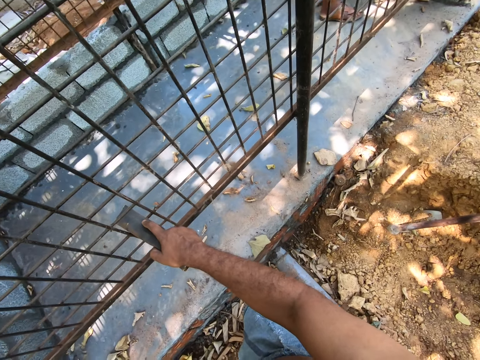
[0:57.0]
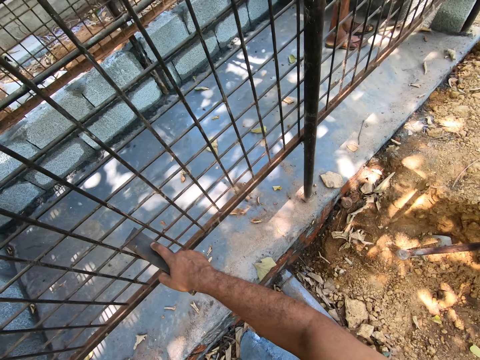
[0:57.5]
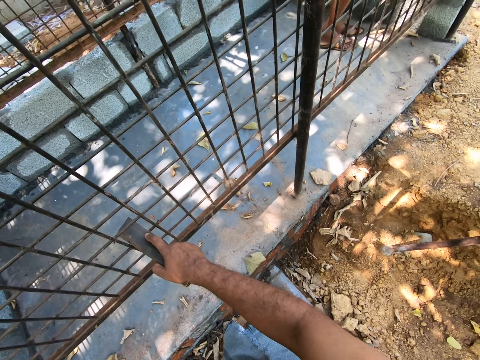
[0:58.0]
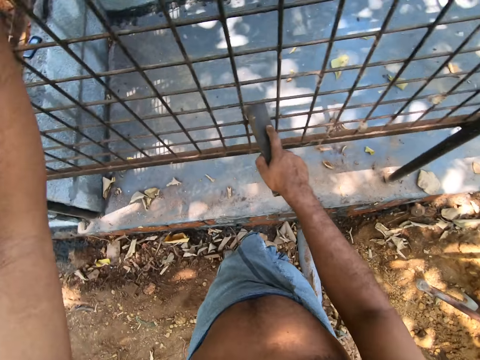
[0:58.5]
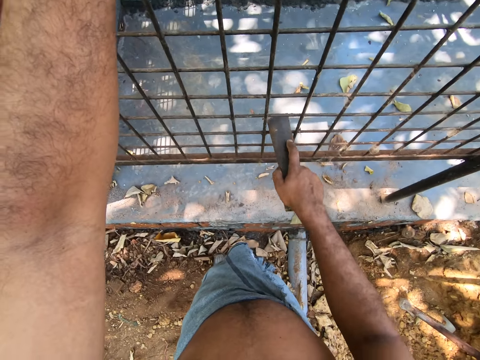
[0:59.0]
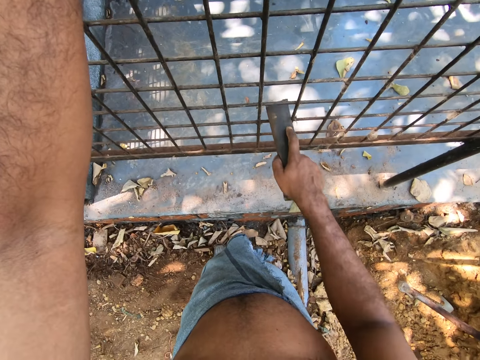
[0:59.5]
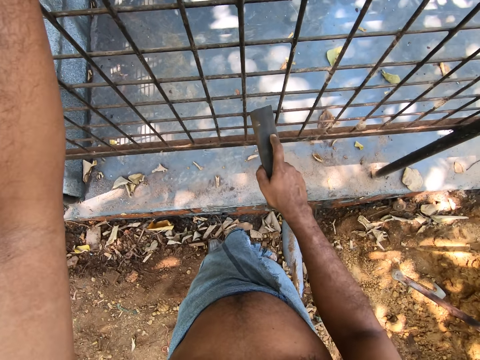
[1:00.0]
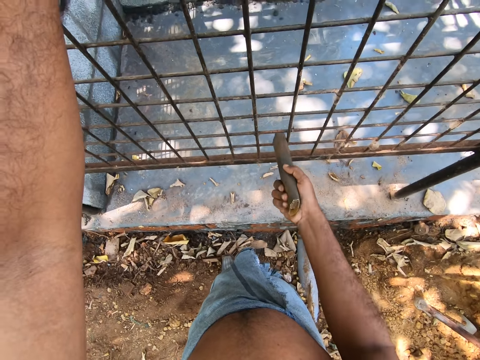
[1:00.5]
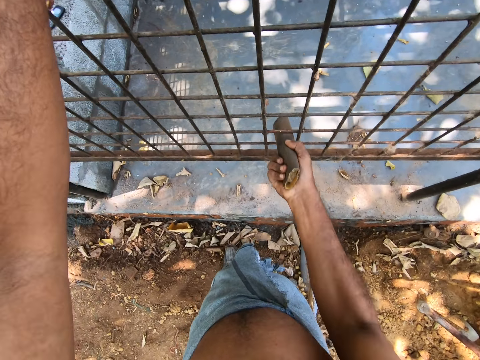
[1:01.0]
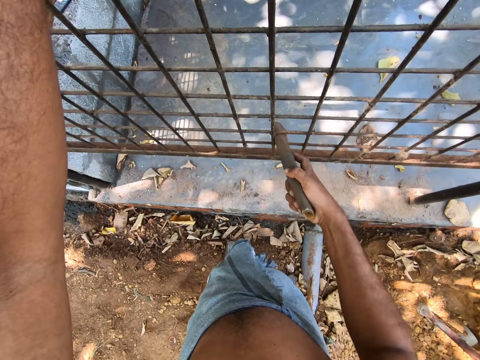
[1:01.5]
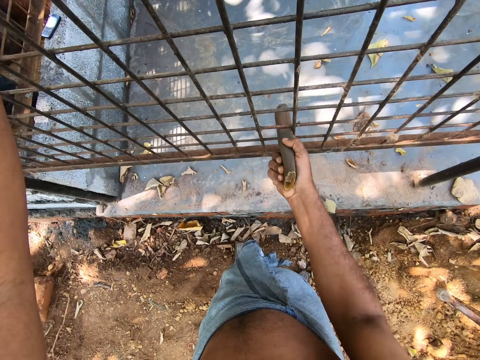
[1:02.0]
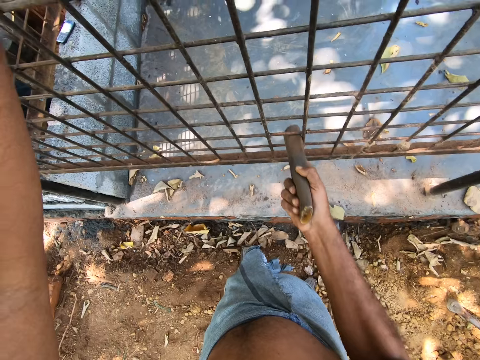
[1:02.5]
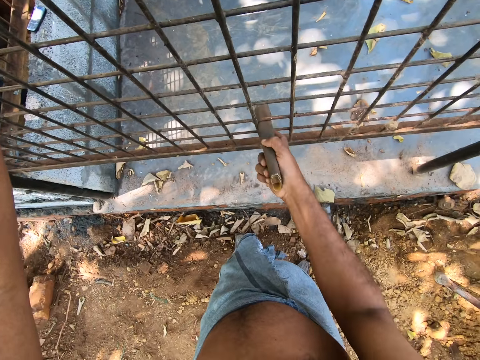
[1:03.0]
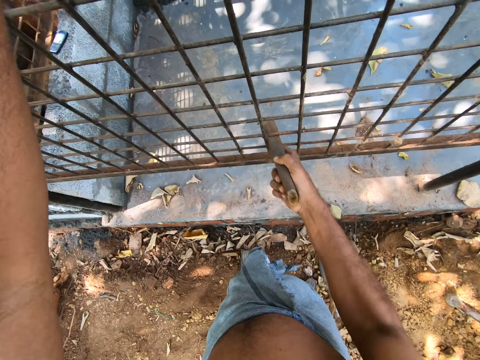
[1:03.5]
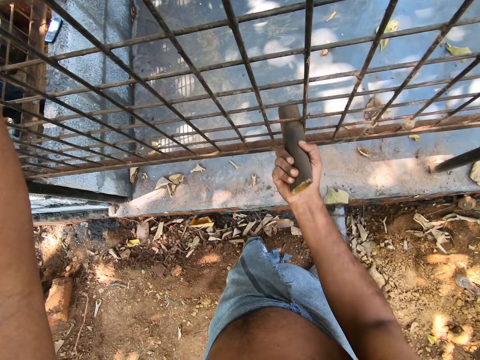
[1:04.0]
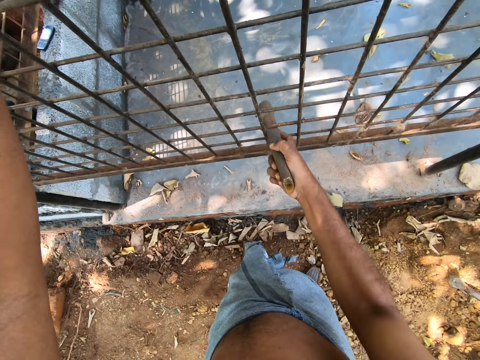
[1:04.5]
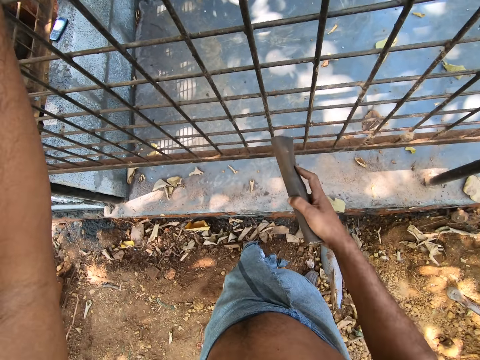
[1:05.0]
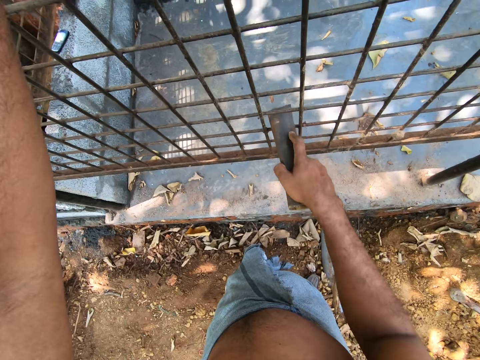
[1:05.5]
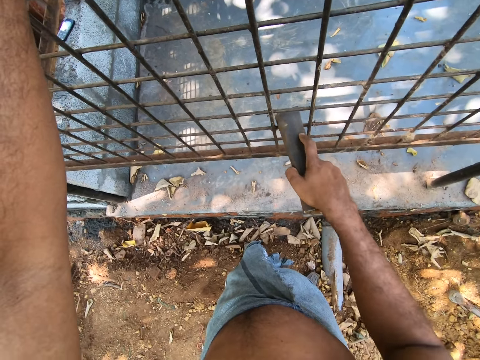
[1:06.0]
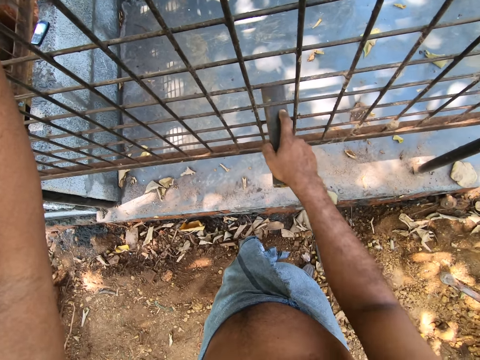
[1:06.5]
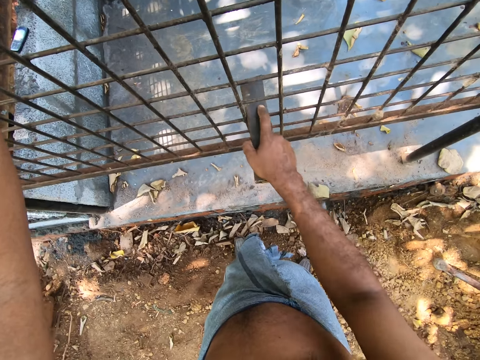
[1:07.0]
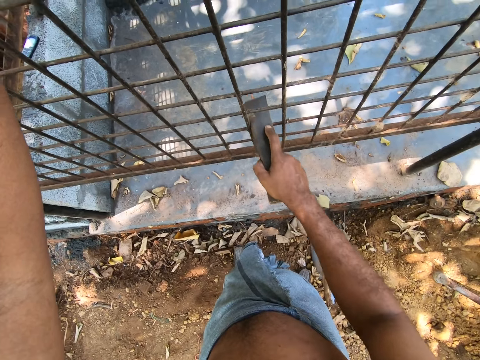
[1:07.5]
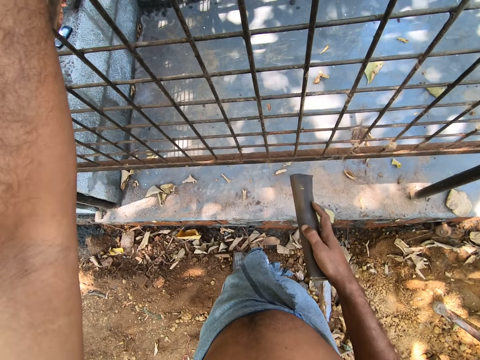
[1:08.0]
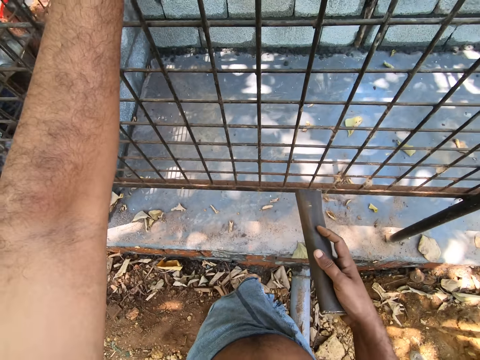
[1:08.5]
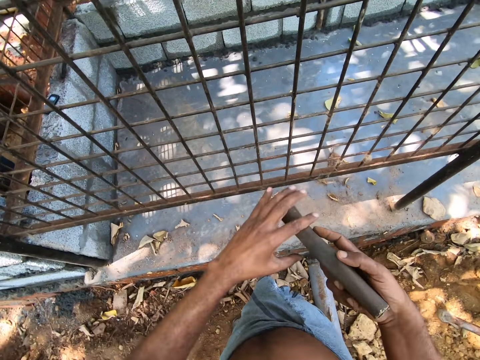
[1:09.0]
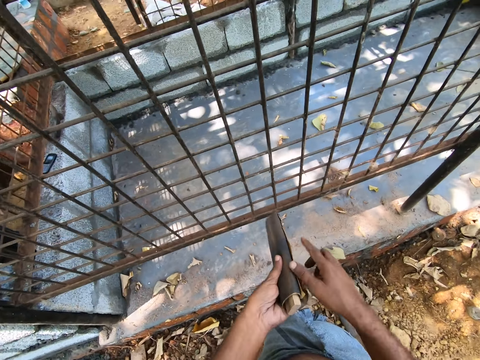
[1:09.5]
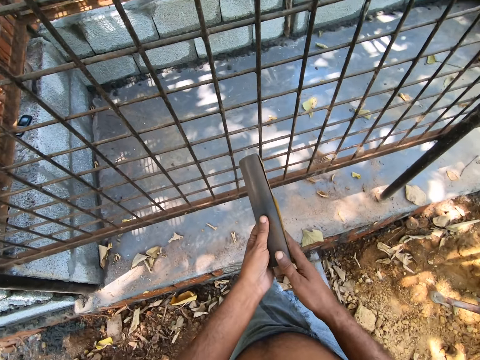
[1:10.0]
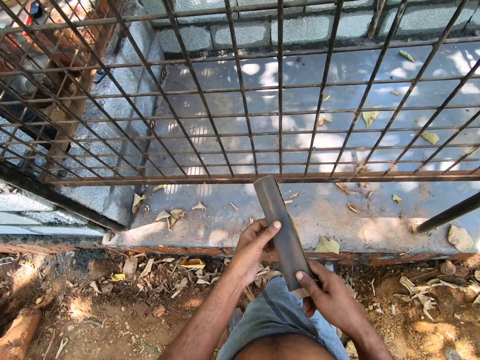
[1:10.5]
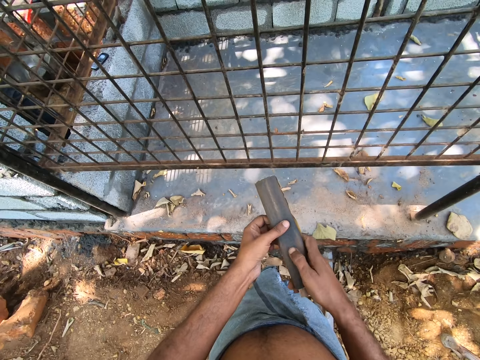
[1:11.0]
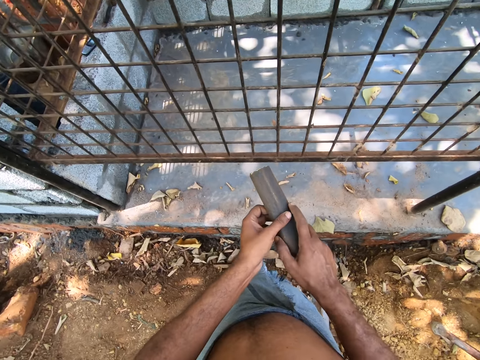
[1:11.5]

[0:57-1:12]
The camera wearer smooths the iron cage on the pavement with the sandpaper in his right hand. He passes the sandpaper from his right hand to his left hand. He turns the sandpaper. He holds the sandpaper with his hands.

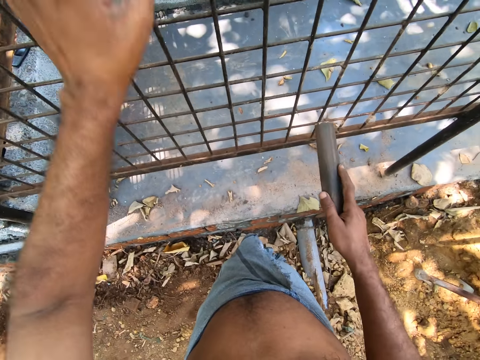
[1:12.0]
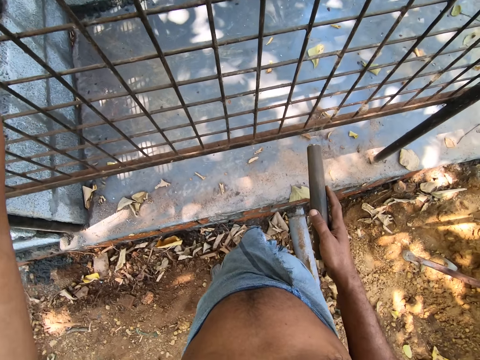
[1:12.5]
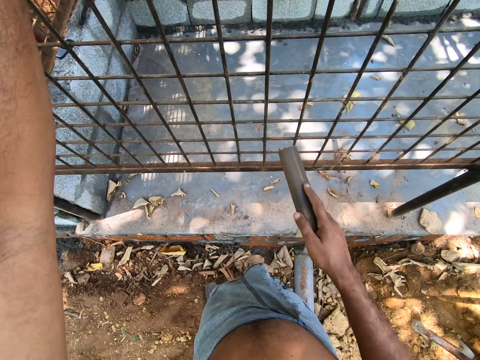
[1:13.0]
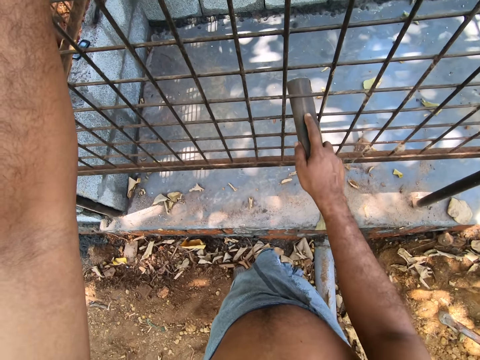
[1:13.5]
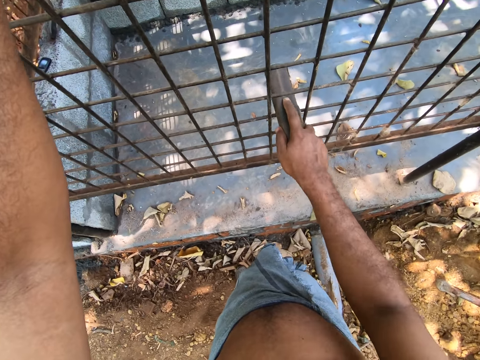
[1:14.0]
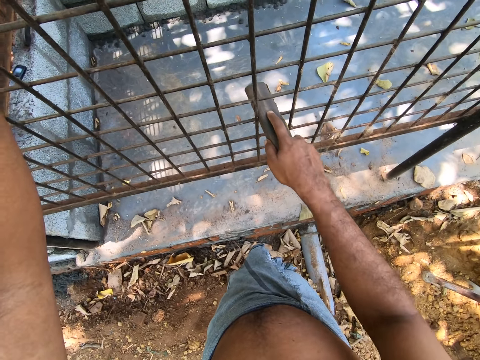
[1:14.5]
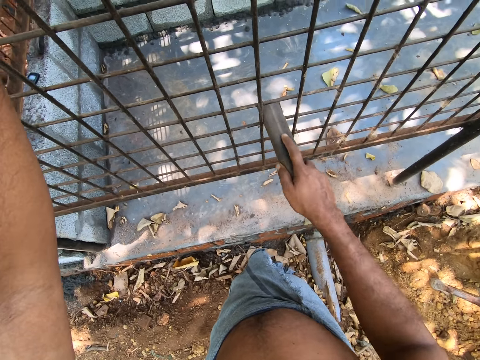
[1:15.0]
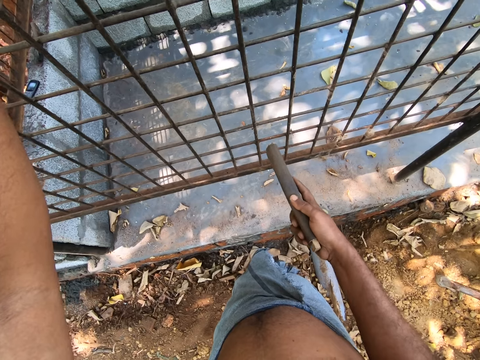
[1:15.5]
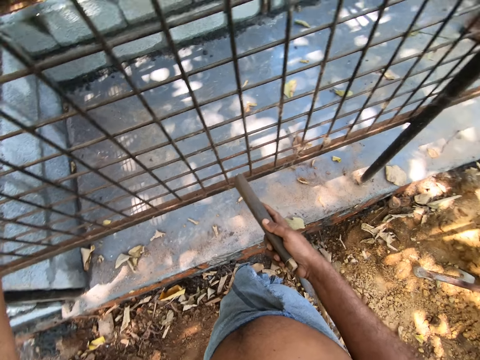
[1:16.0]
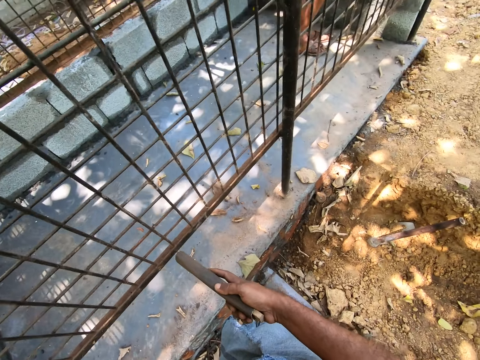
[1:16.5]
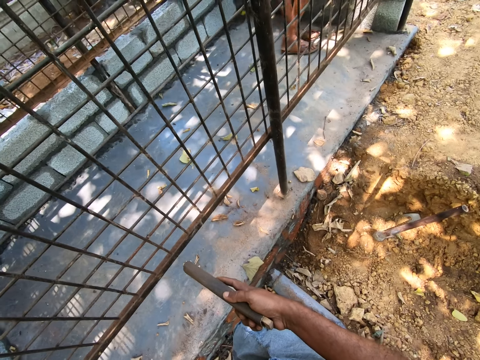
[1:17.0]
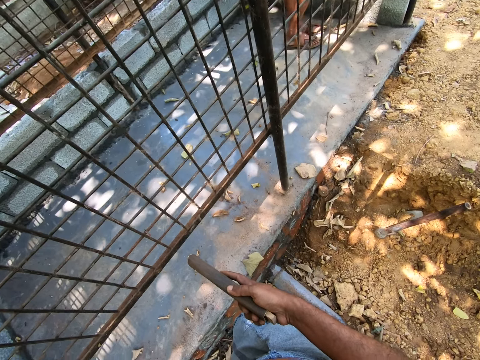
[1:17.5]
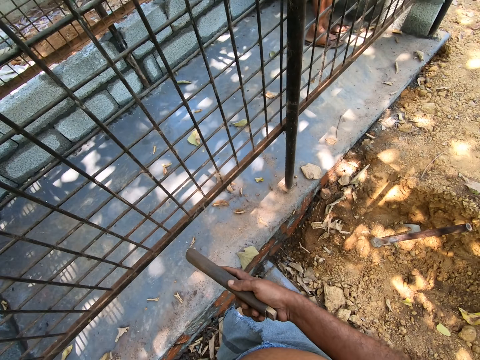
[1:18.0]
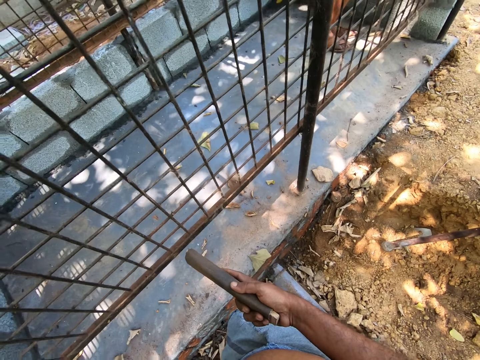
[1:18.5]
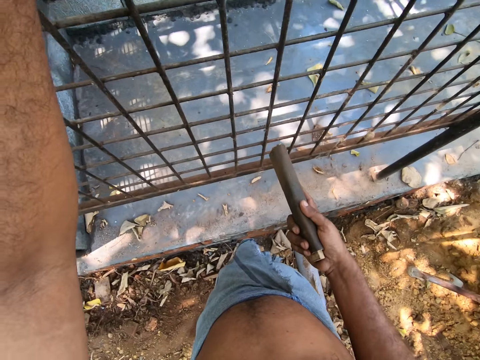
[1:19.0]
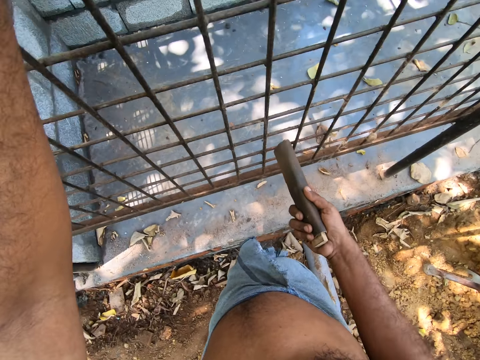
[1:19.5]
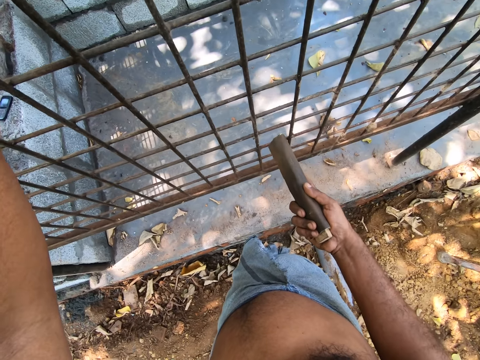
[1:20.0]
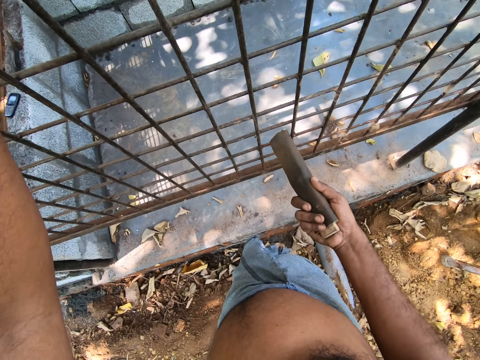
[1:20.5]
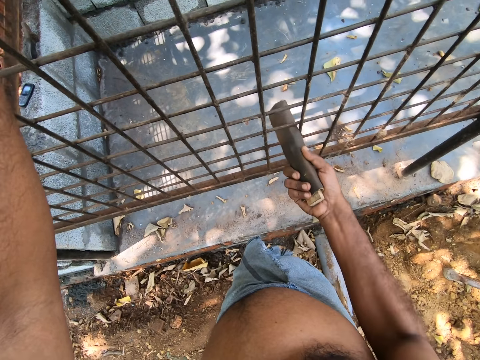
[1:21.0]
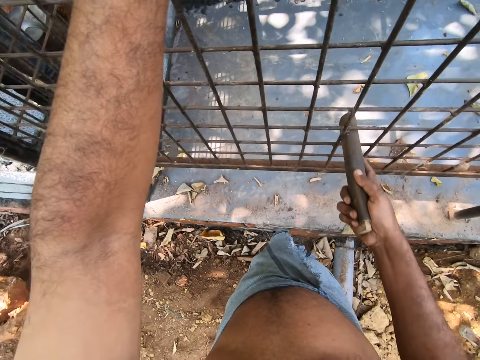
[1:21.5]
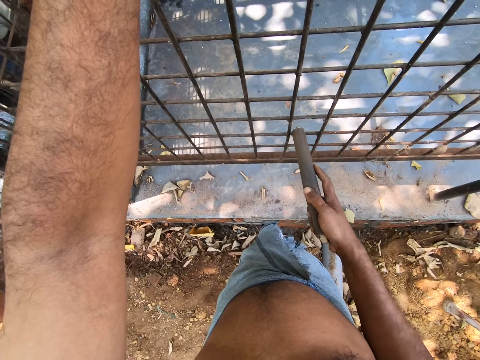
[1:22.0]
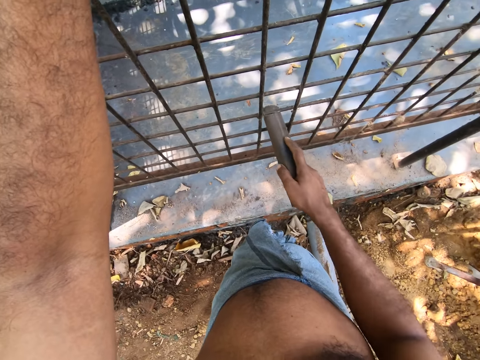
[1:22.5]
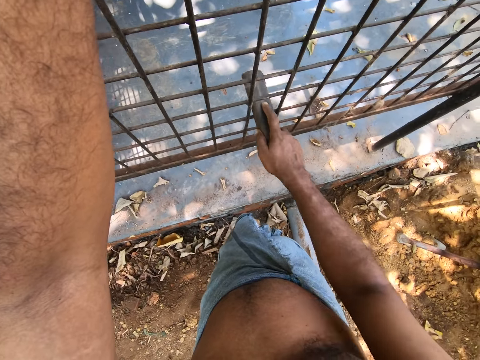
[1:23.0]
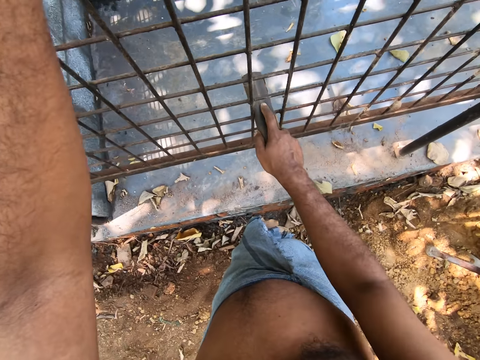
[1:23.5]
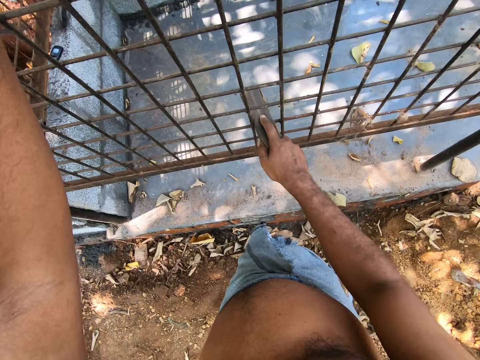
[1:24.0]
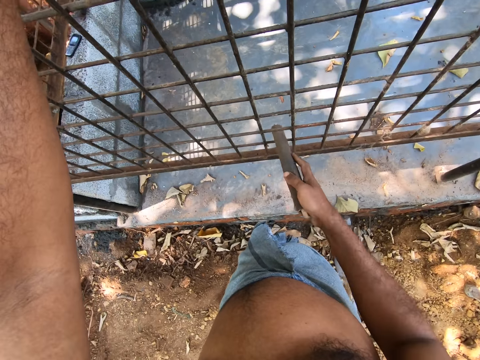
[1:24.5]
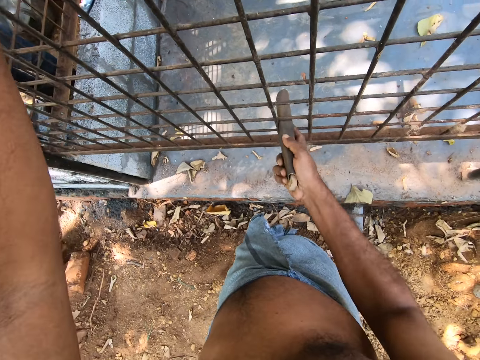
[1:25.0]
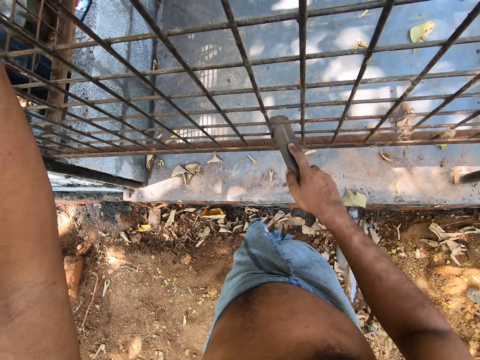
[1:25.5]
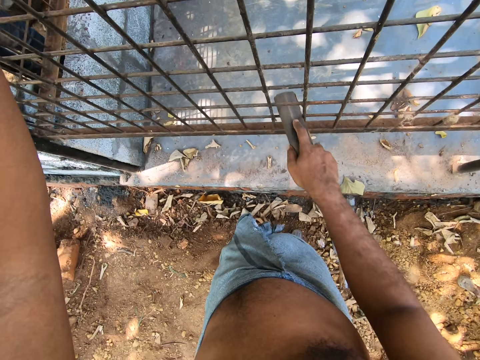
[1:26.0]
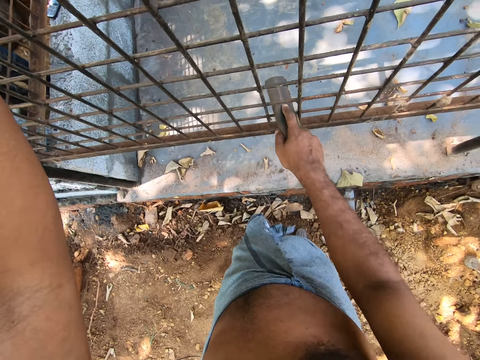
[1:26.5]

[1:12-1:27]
The camera wearer places his left hand on the iron cage on the pavement. He smooths the iron cage on the pavement with the sandpaper in his right hand. He removes the sandpaper from the iron cage on the pavement. He looks around. He smooths the iron cage on the pavement with the sandpaper in his right hand. He removes the sandpaper from the iron cage on the pavement. He smooths the iron cage on the pavement with the sandpaper in his right hand.
